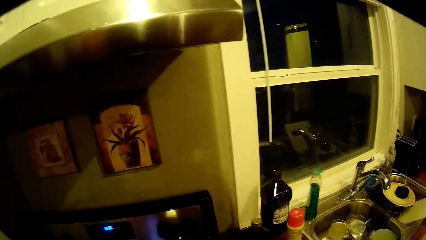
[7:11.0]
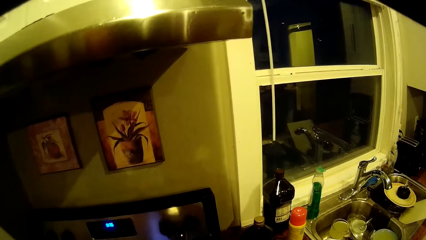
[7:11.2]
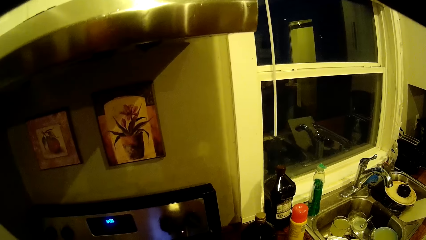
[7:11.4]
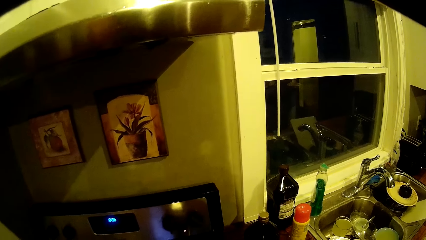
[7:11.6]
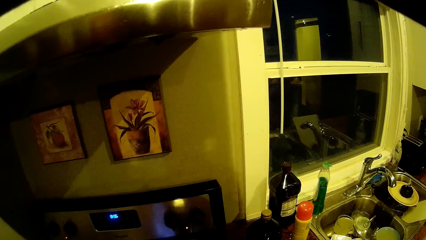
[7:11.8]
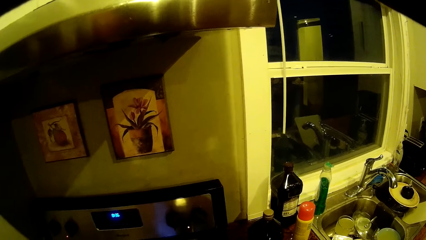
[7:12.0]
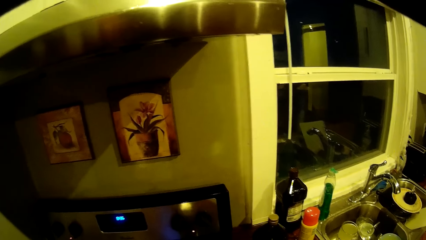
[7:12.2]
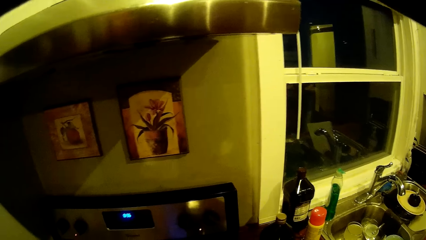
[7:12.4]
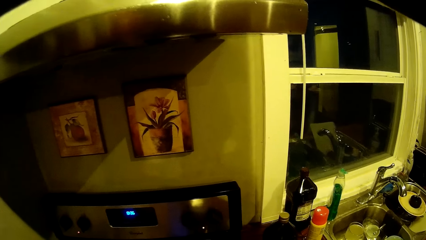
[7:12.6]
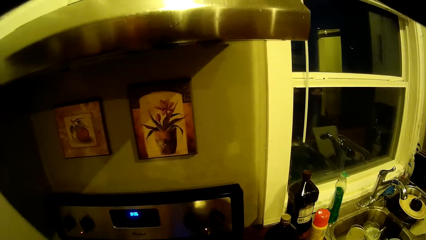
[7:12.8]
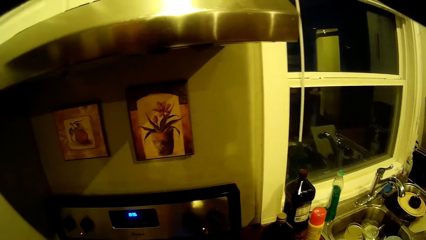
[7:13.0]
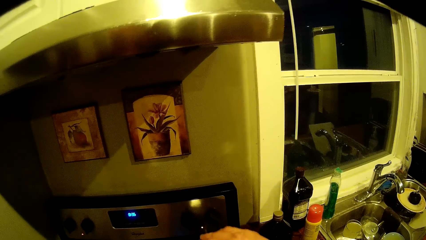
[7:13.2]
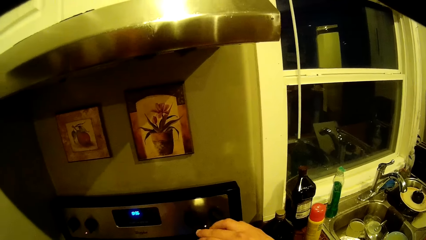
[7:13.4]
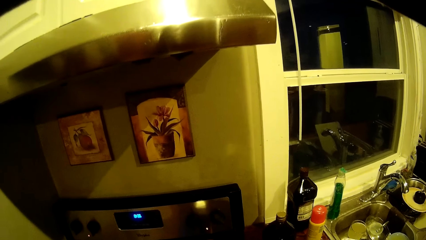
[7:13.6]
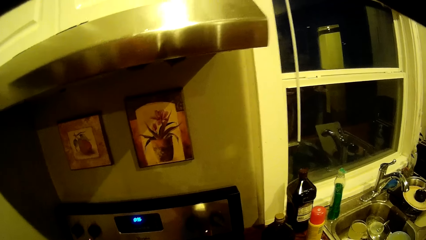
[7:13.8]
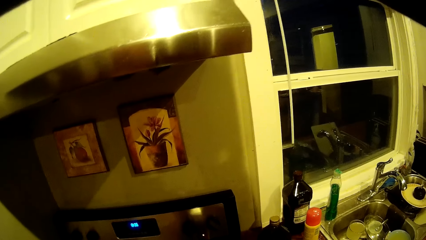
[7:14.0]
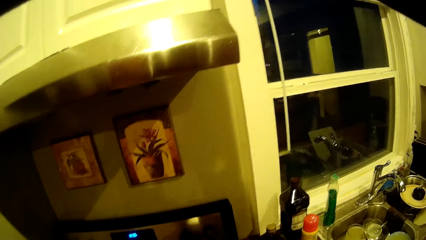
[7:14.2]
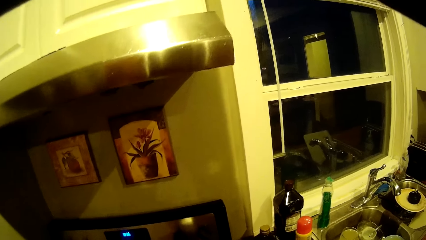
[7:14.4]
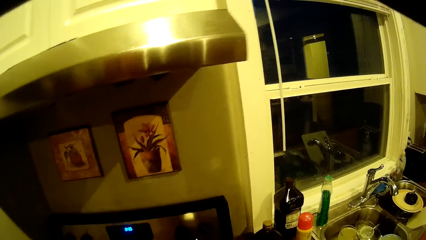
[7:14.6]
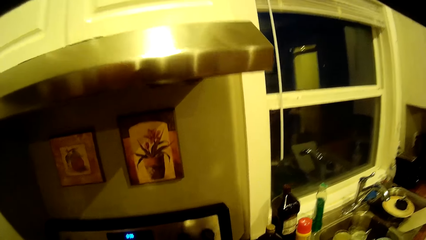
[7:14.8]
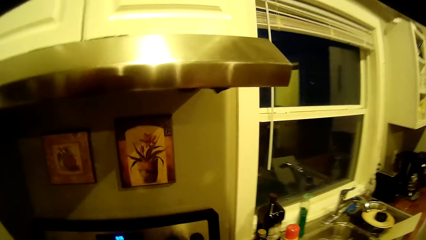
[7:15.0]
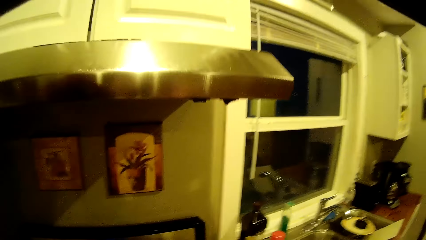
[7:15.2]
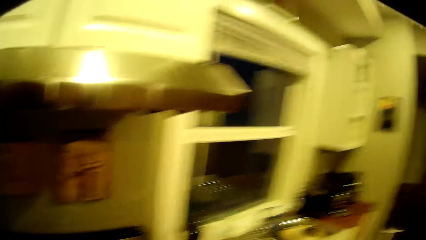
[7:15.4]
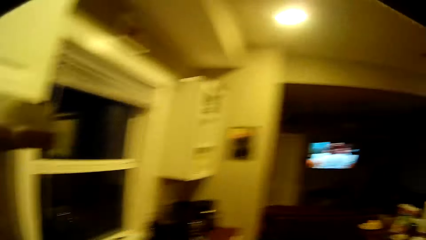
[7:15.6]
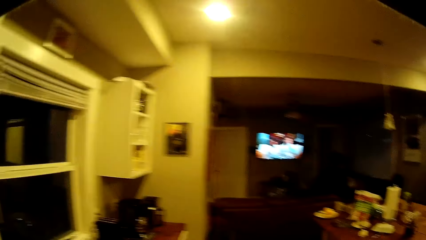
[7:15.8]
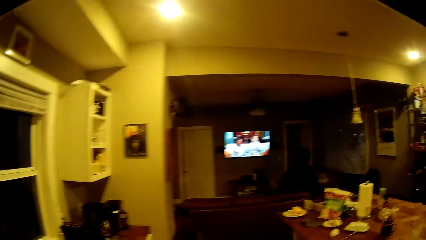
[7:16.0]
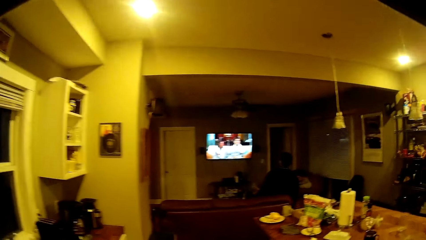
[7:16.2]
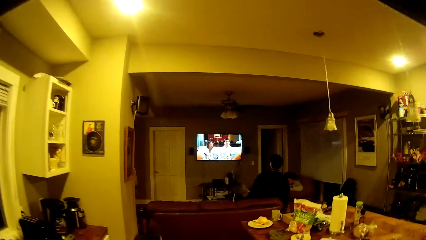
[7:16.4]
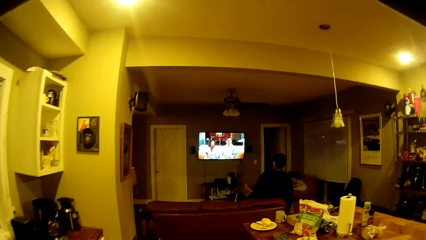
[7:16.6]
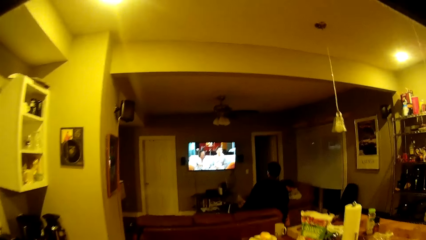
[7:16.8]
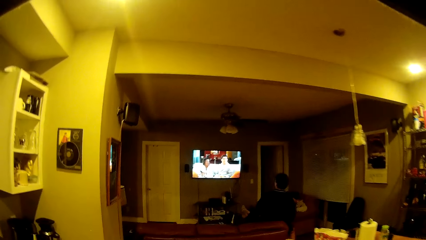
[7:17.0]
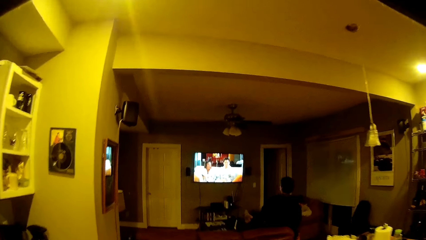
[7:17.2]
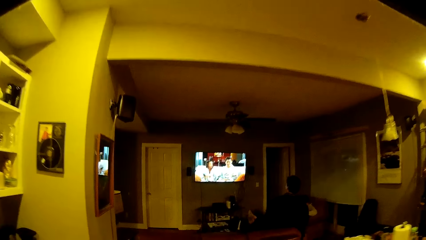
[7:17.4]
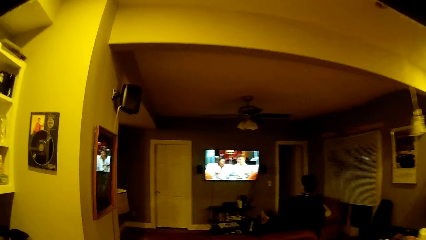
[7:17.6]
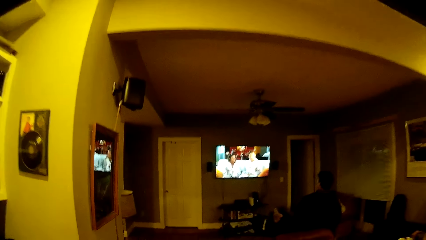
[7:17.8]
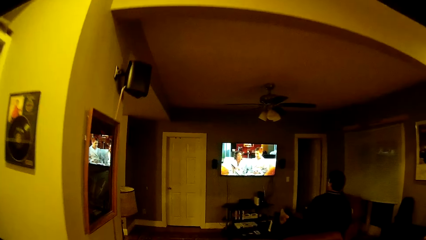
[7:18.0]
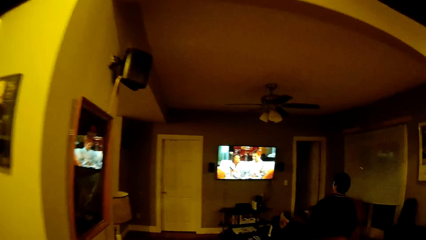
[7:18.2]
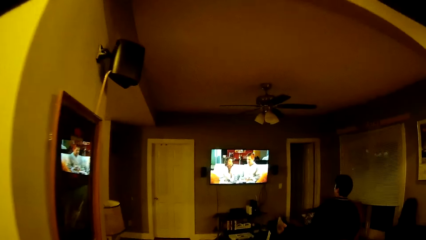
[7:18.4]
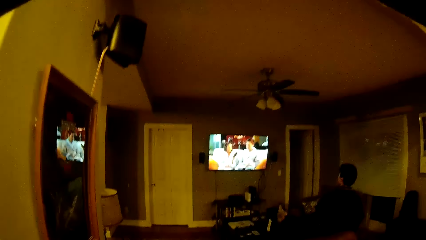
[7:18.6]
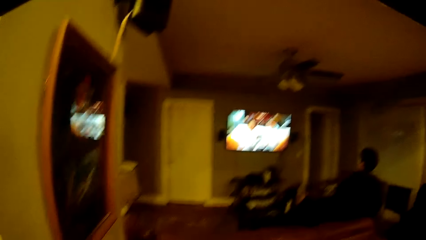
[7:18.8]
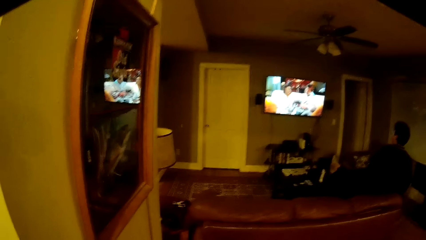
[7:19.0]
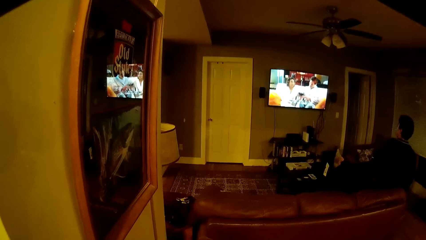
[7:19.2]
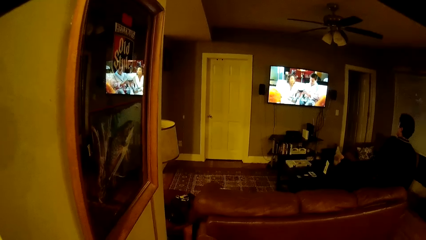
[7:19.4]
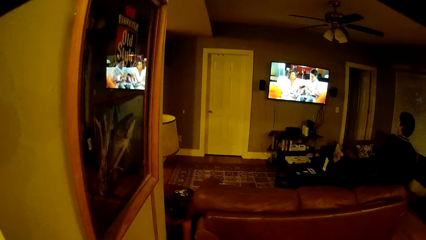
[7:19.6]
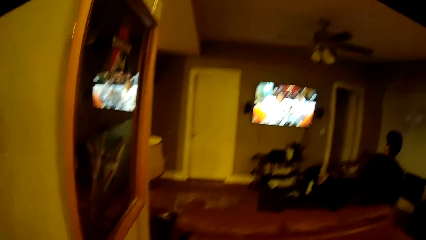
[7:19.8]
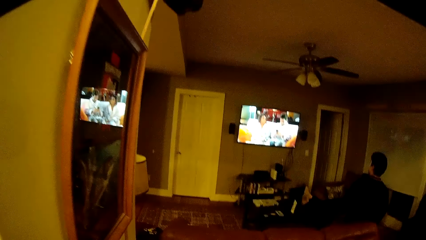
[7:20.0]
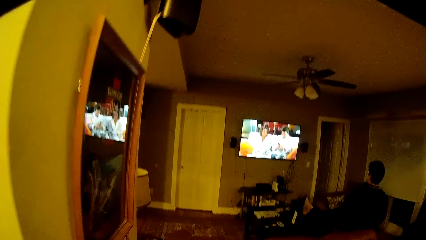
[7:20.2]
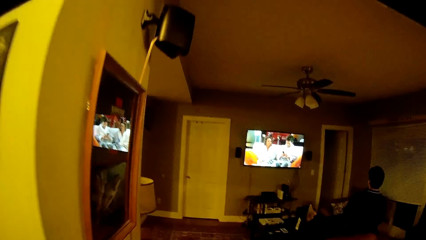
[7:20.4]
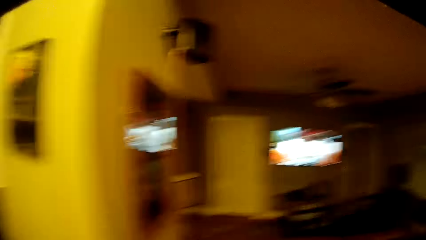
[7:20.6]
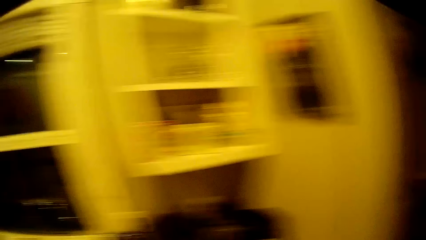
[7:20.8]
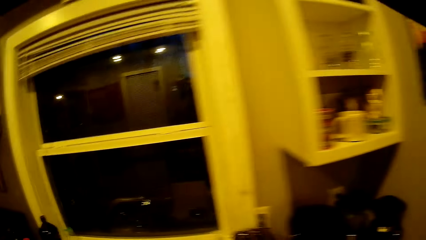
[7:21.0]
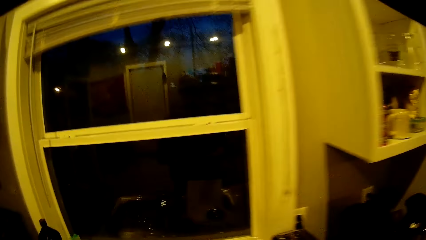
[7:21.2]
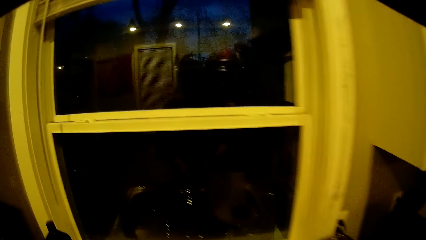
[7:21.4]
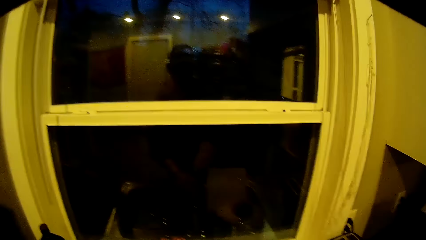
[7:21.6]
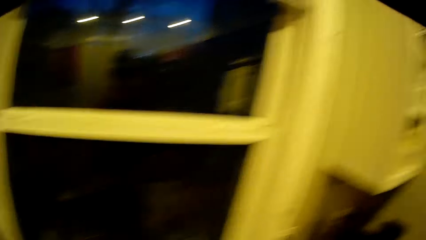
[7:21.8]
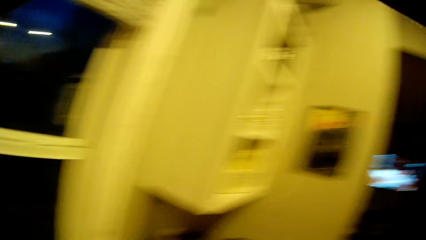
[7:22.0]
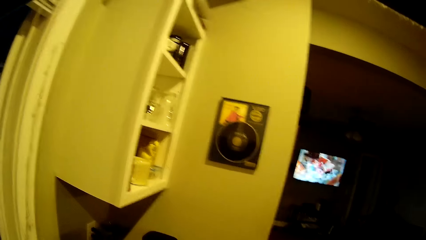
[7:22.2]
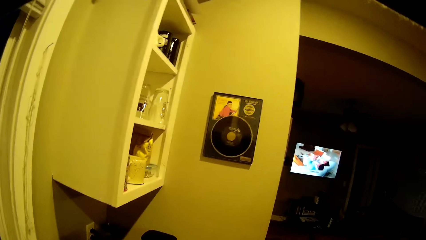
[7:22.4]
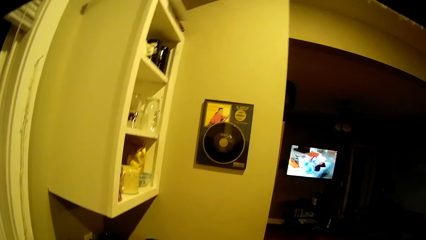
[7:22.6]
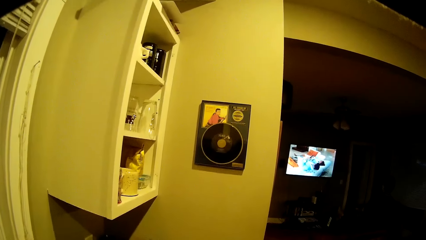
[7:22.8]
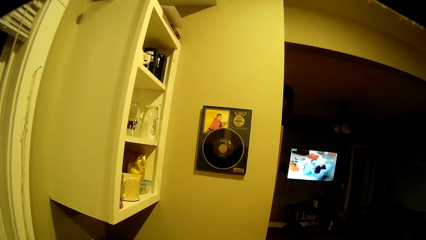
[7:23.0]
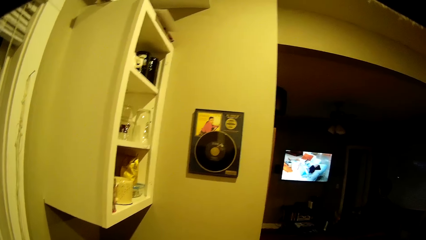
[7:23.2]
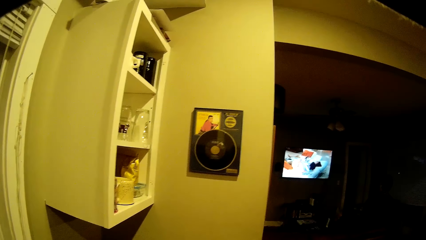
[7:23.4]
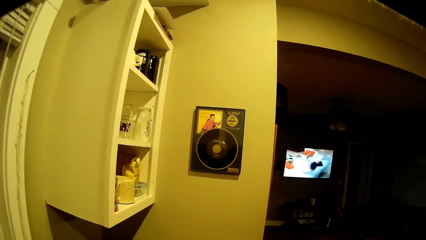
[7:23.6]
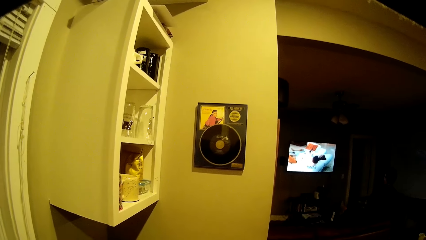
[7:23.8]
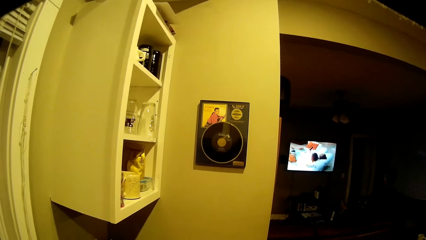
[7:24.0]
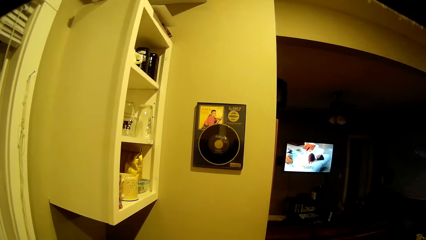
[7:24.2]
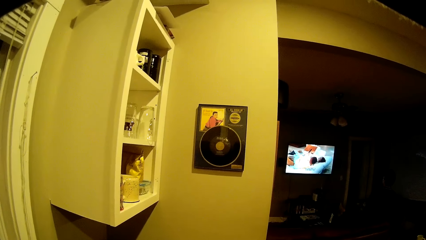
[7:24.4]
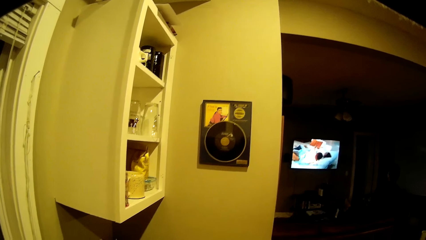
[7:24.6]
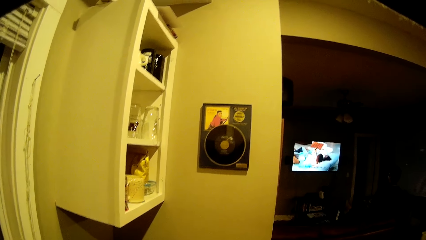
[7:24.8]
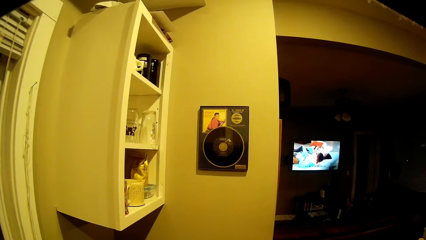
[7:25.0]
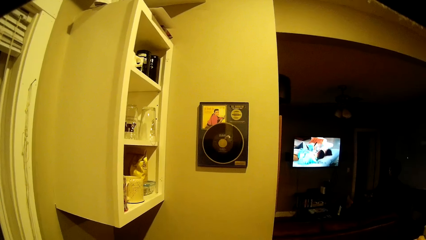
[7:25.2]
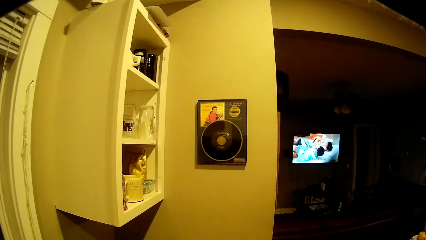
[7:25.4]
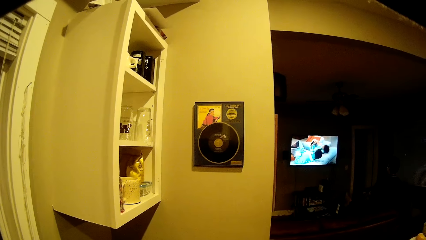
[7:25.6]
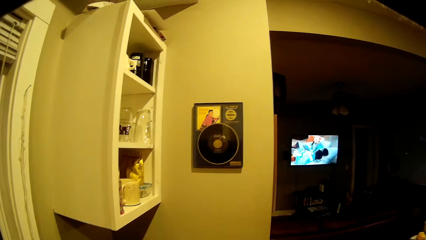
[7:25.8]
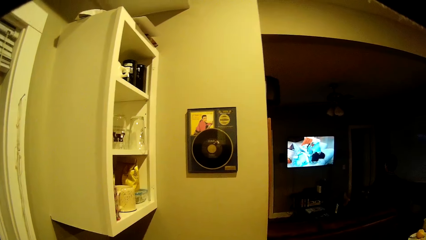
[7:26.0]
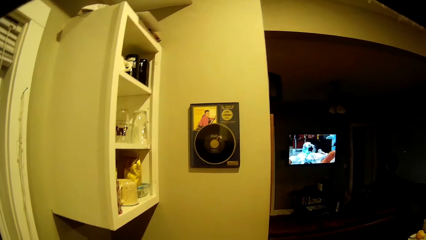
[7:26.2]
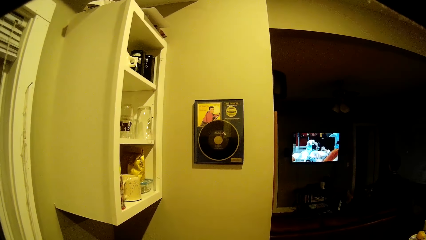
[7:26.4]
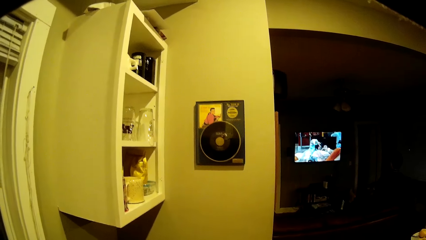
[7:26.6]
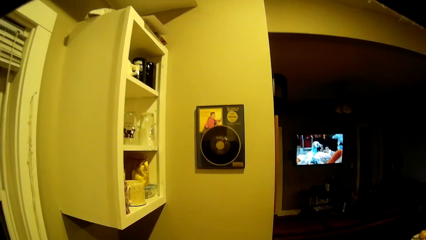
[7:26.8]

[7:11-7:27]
The camera wearer breaks an egg in a pan on the cooker with his right hand. The man sits on a couch in the living room. The camera wearer turns on the tap on the kitchen sink with his right hand.
